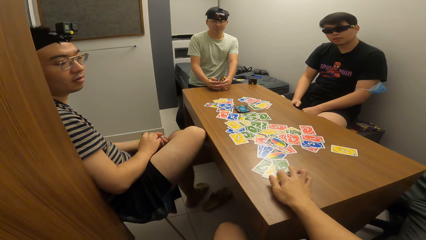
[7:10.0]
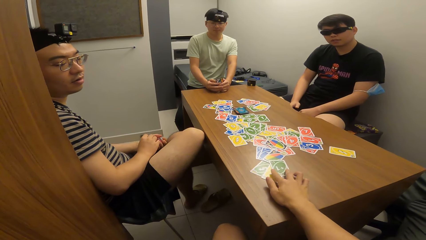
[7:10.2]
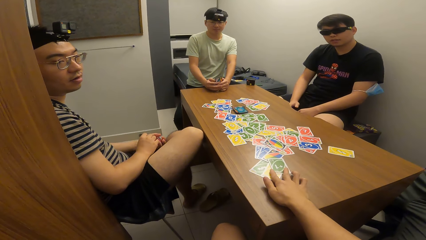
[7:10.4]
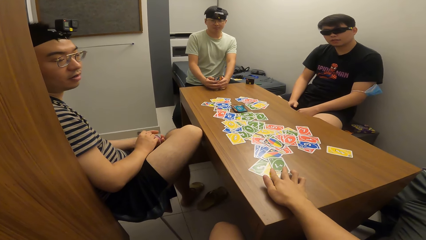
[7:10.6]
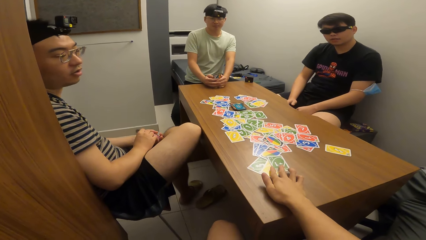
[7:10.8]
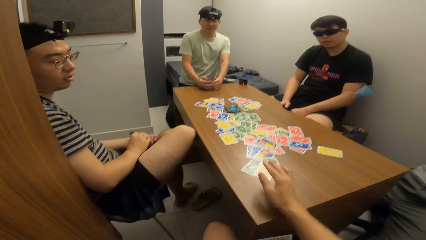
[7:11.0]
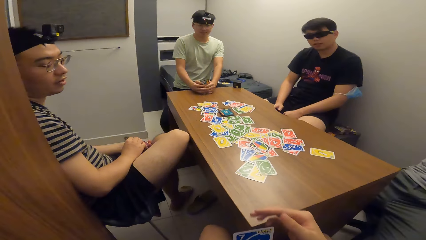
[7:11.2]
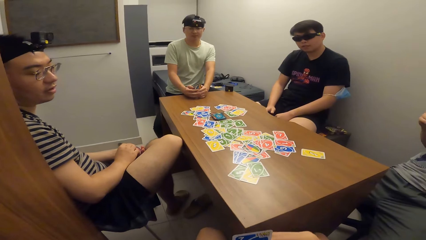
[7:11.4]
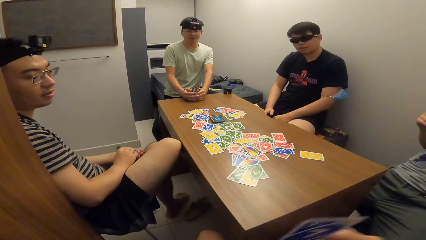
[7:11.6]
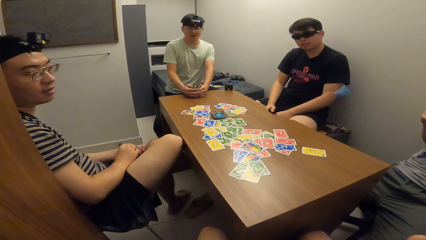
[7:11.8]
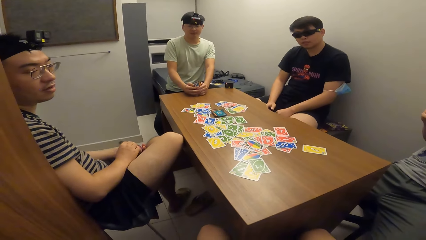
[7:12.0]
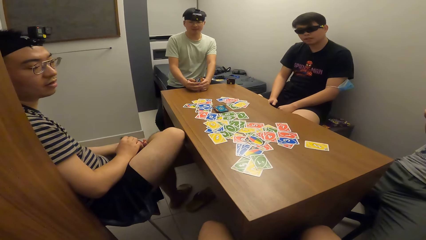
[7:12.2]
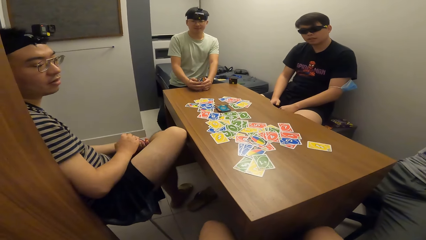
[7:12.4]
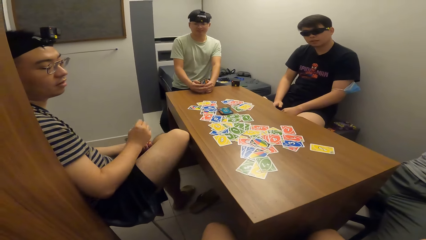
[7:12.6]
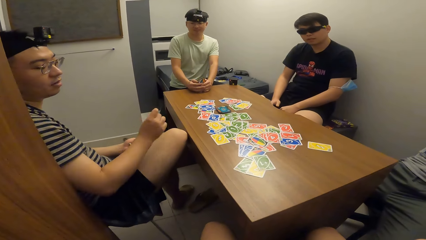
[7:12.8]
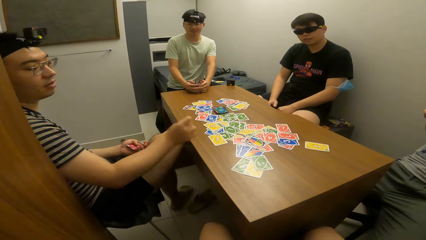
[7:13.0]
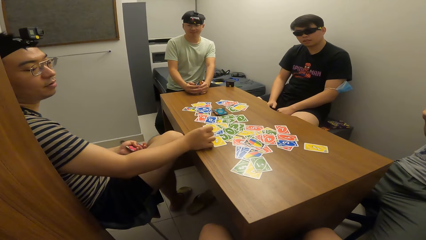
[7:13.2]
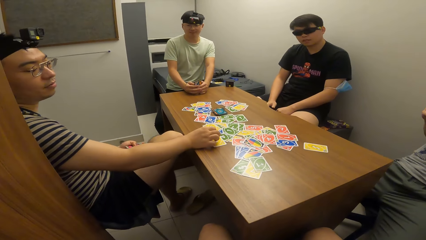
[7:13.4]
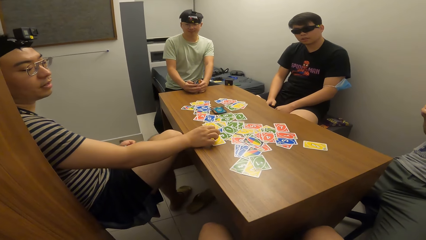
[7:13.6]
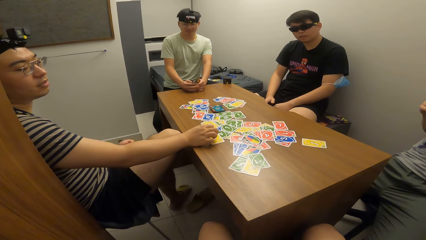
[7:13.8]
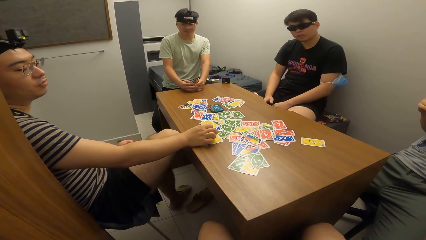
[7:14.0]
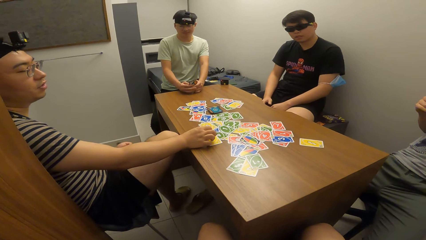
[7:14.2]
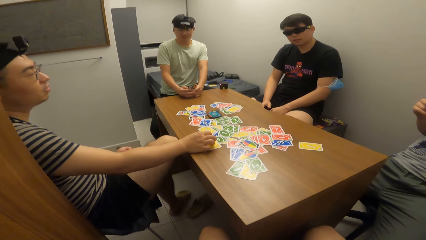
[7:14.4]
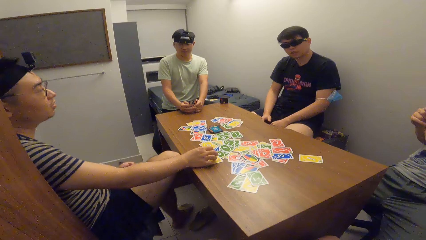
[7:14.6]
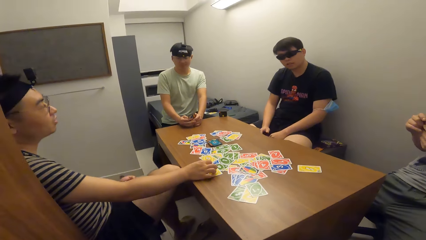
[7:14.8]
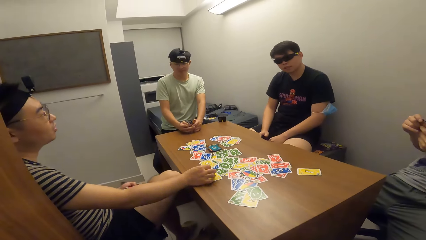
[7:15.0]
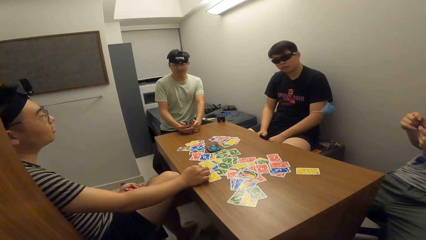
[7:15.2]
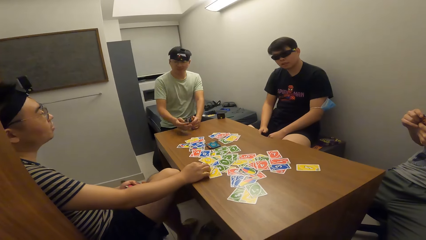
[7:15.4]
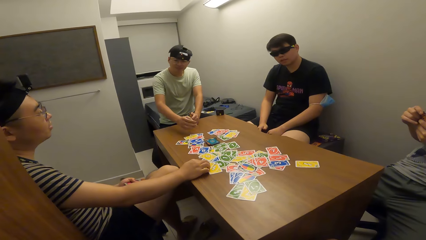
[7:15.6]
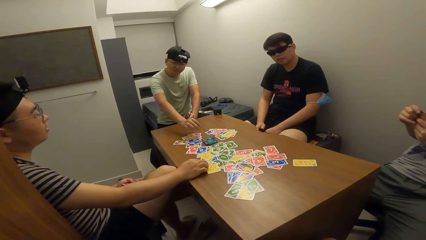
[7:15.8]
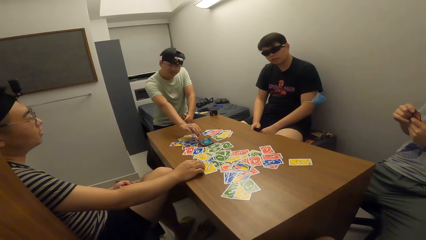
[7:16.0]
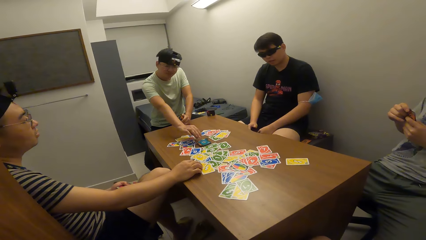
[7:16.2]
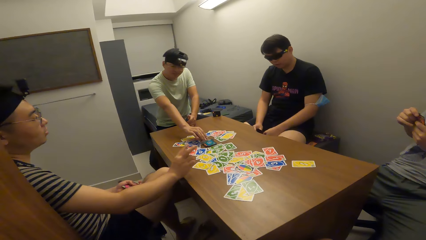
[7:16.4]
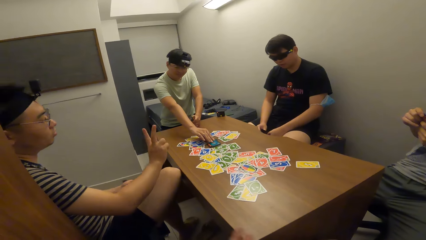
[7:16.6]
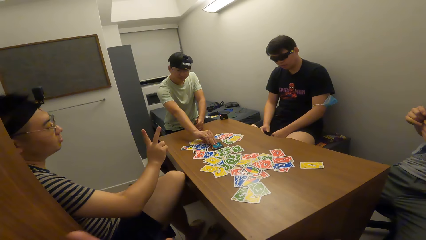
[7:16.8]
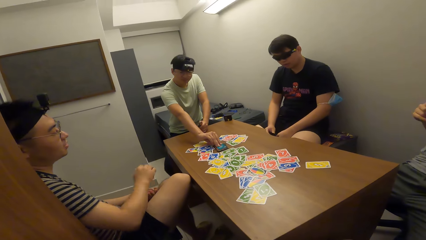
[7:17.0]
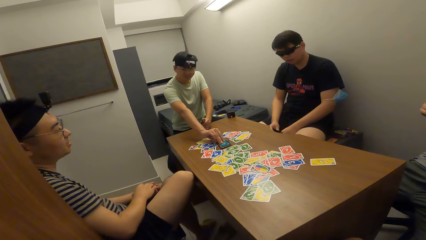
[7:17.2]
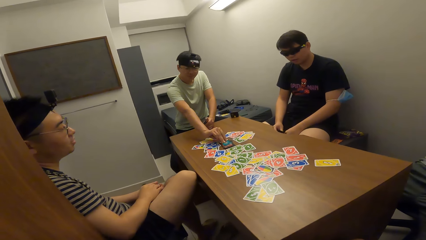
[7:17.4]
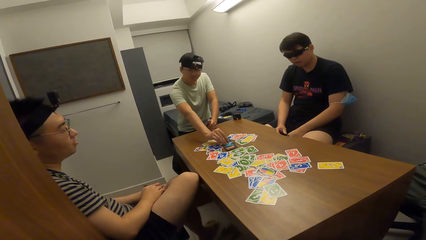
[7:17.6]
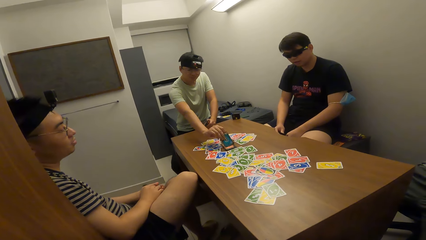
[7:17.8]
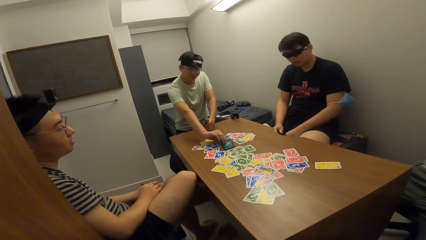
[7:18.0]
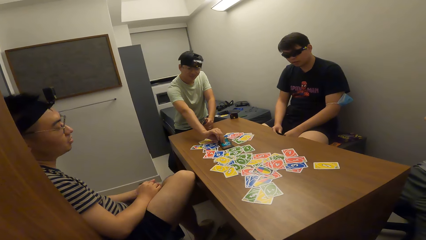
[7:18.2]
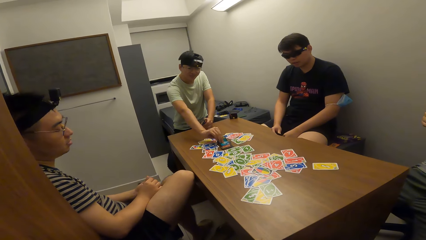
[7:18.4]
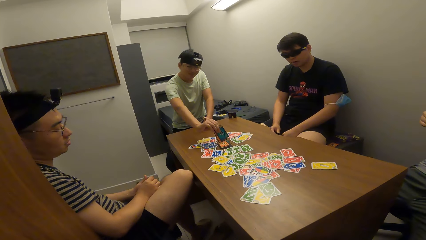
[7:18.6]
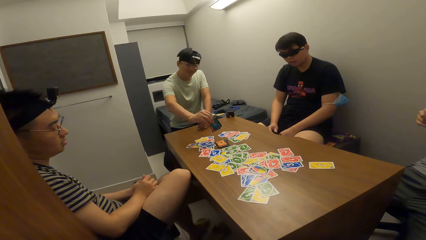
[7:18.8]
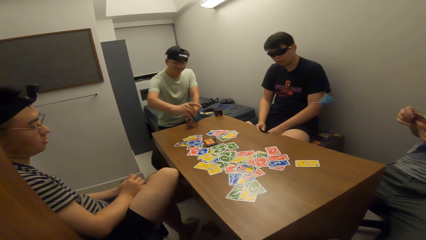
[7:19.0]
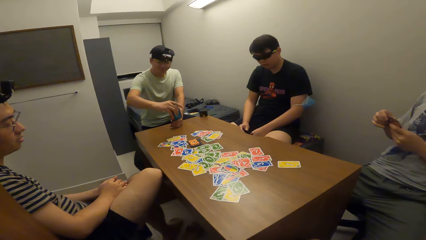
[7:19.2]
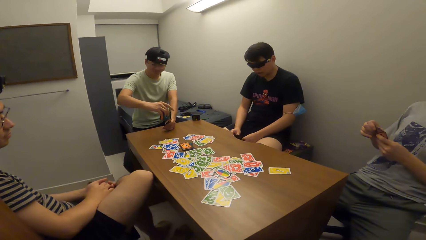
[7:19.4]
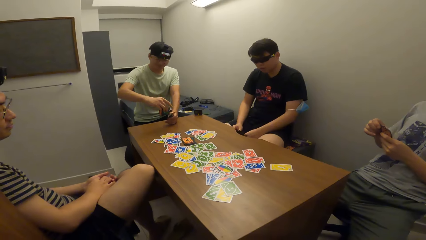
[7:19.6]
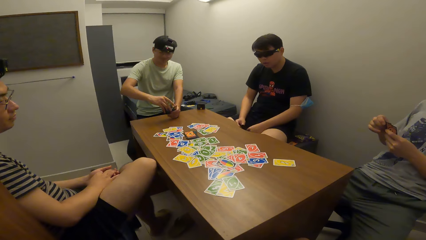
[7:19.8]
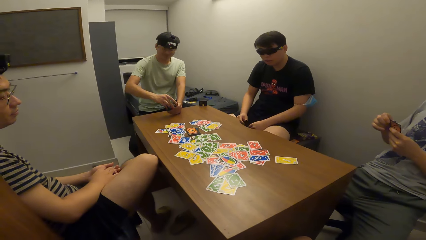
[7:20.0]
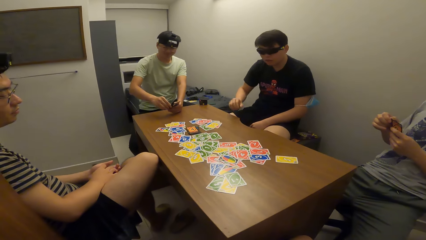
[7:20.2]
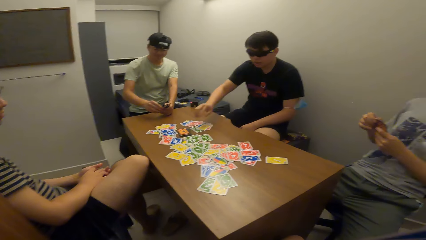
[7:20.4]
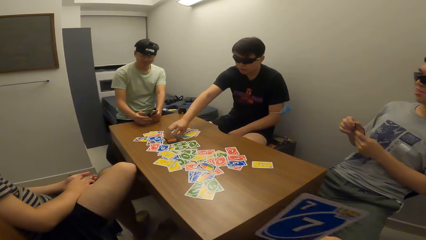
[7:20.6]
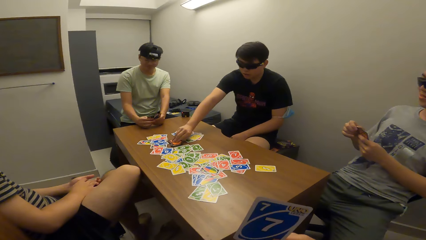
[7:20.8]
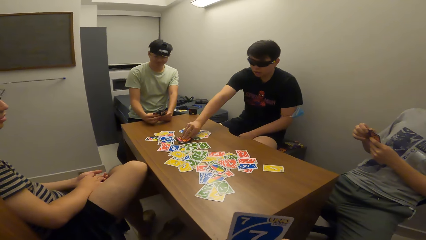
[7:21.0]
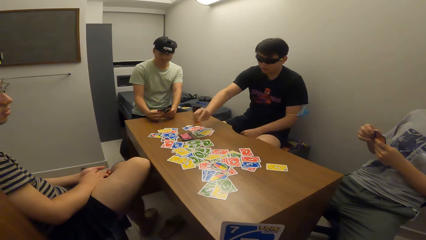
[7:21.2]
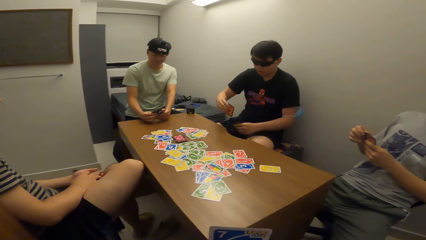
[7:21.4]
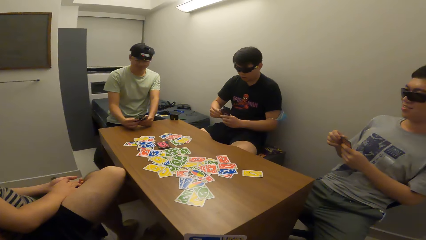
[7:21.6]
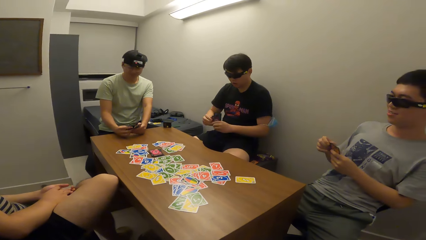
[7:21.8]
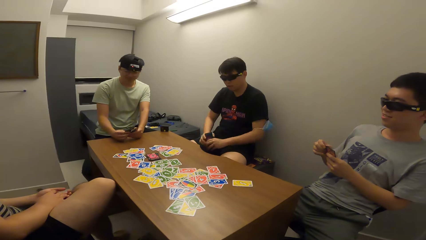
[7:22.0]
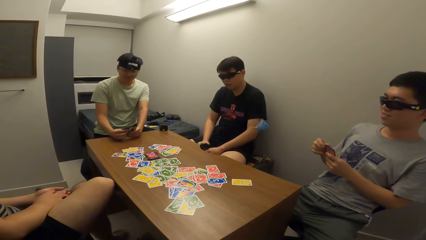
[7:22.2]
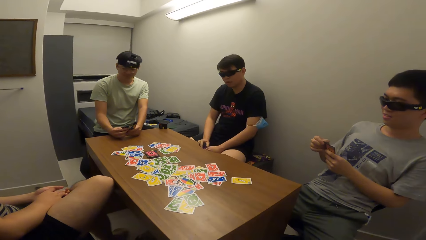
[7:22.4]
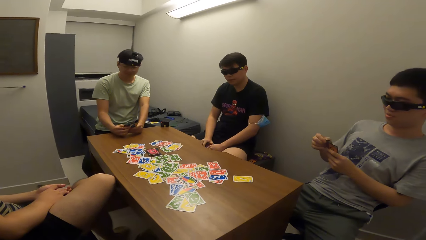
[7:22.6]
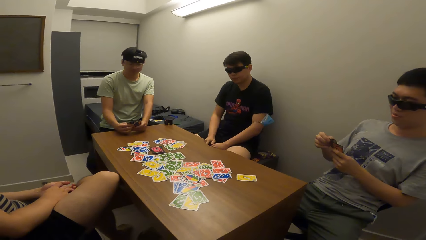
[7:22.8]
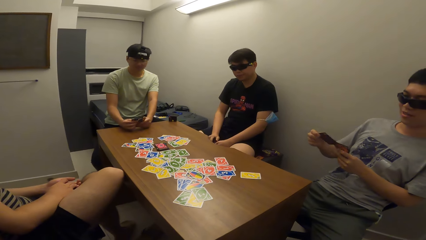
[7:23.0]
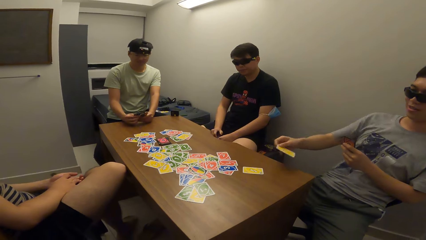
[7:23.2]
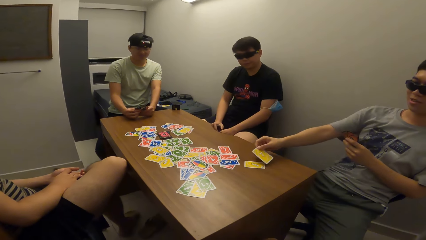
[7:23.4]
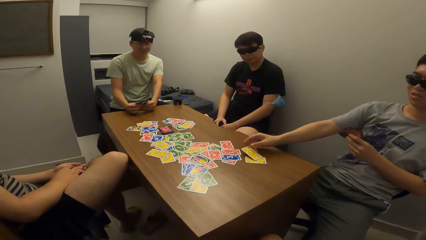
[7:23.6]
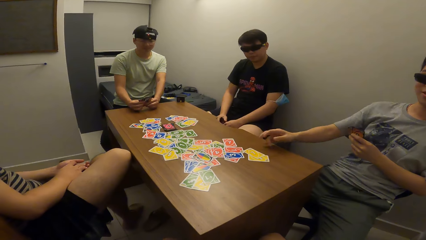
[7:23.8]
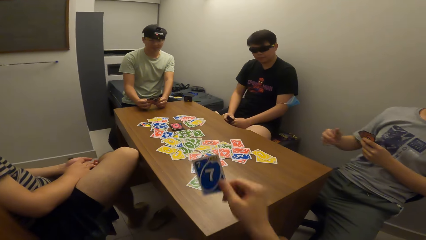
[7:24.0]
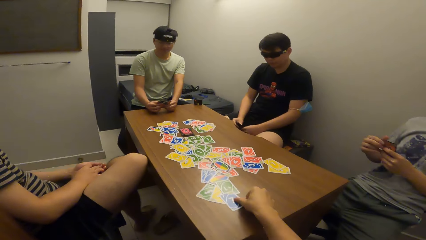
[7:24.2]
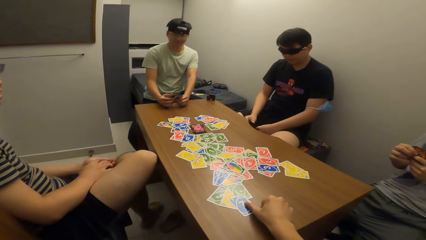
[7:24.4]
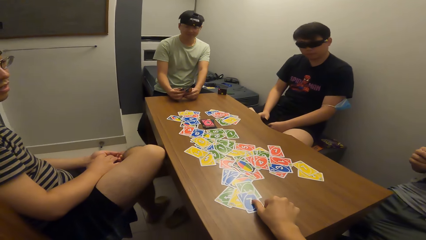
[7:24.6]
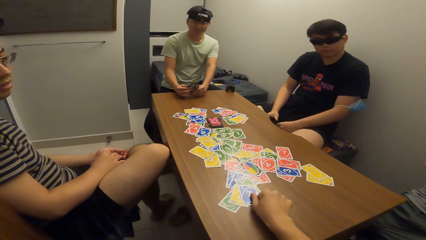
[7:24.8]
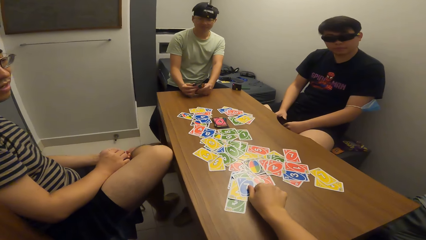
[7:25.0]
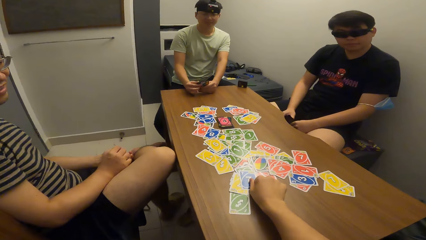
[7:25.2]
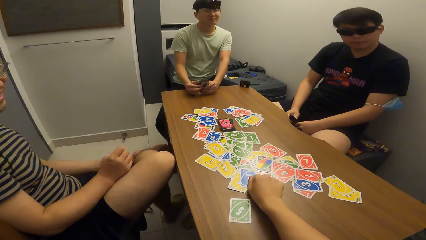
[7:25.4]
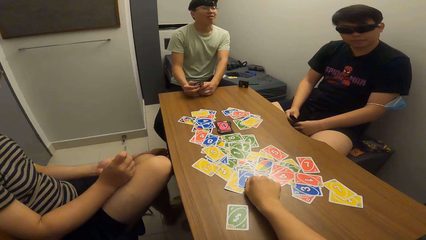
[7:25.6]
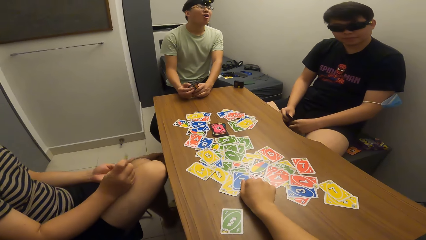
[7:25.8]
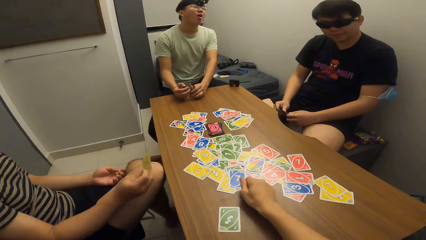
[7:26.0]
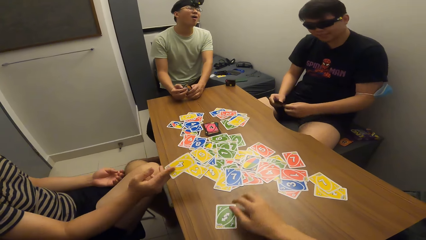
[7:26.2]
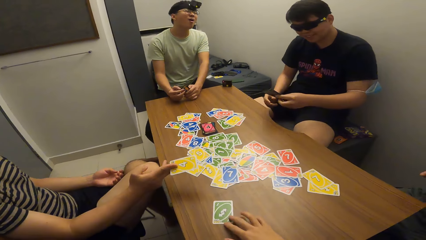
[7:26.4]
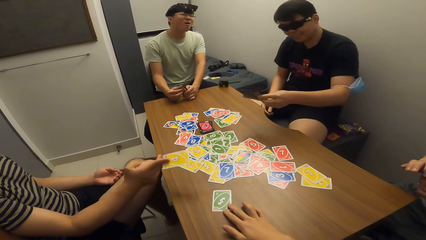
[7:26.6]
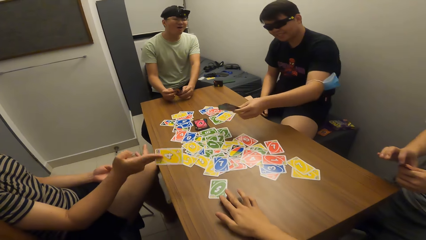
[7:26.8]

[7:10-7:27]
A man drops the playing card on the table with his right hand. Another man picks a playing card from a card deck on the table with his right hand. A third man picks a playing card from the card deck on the table with his right hand. A fourth man drops the playing card on the table with his right hand. The camera wearer drops the playing card on the table with his right hand and adjusts the playing cards on the table with his right hand.
